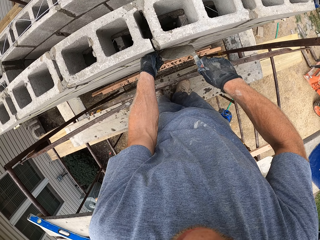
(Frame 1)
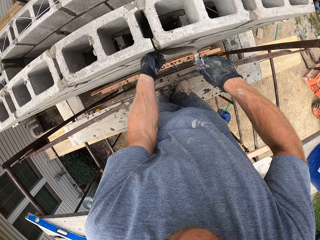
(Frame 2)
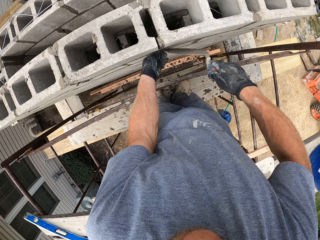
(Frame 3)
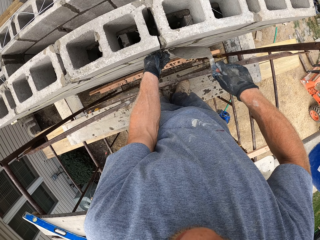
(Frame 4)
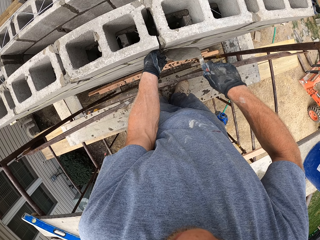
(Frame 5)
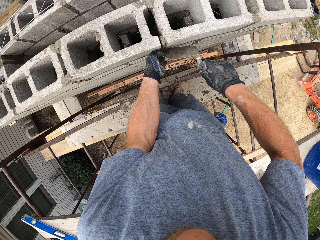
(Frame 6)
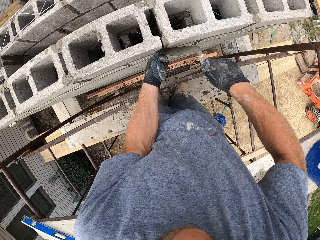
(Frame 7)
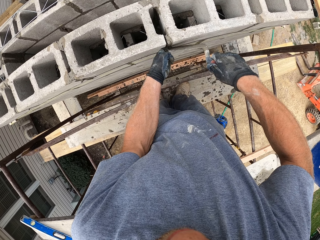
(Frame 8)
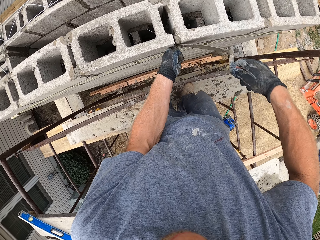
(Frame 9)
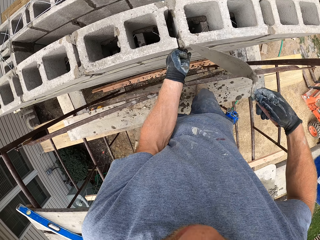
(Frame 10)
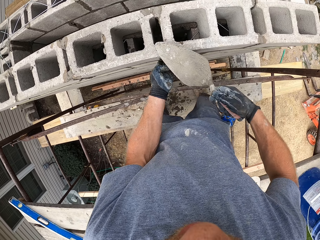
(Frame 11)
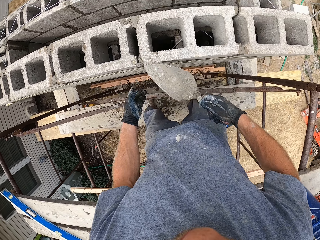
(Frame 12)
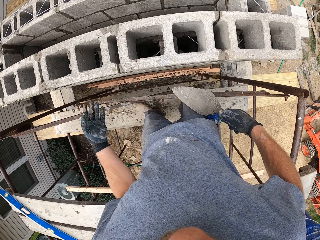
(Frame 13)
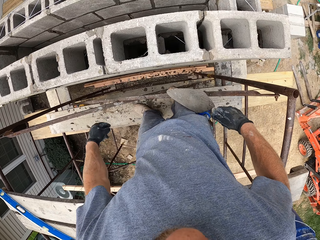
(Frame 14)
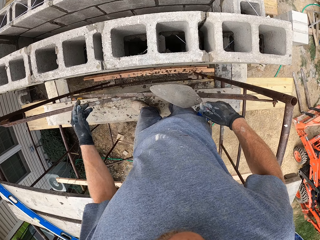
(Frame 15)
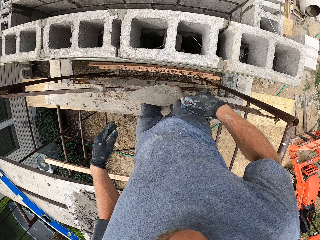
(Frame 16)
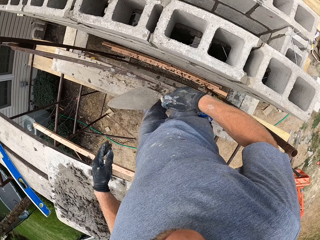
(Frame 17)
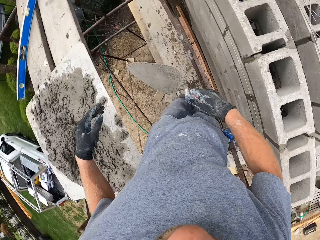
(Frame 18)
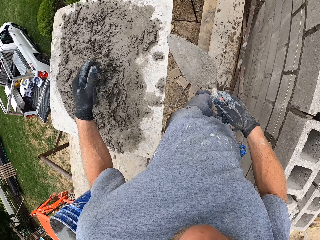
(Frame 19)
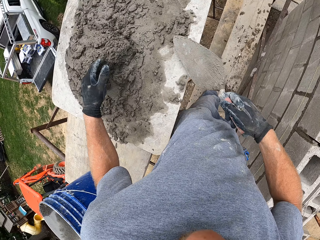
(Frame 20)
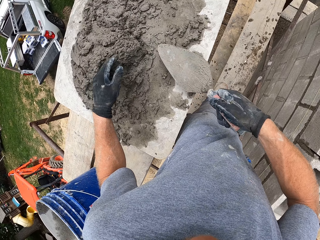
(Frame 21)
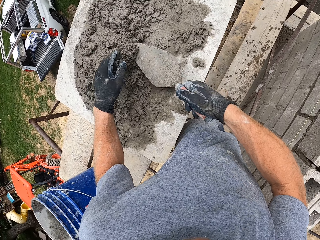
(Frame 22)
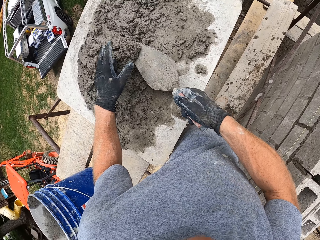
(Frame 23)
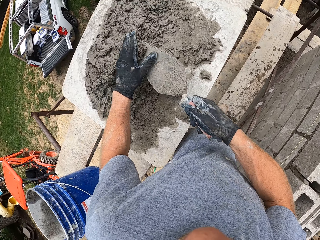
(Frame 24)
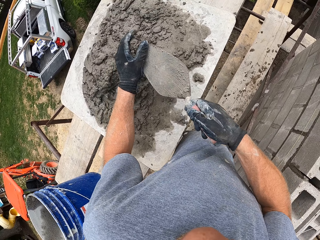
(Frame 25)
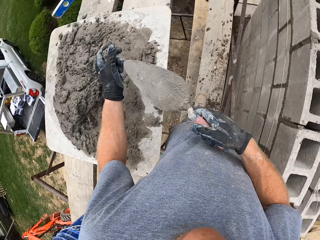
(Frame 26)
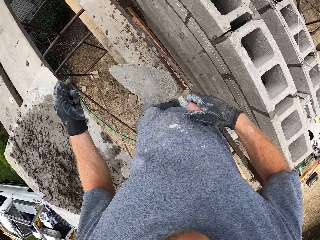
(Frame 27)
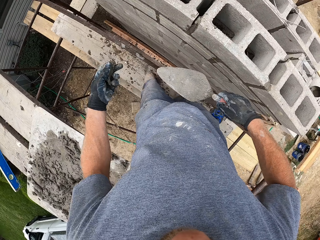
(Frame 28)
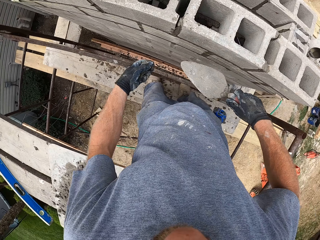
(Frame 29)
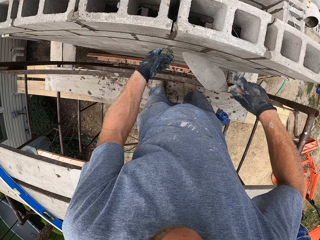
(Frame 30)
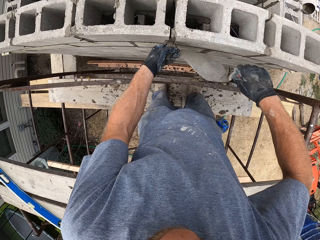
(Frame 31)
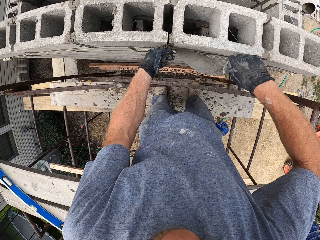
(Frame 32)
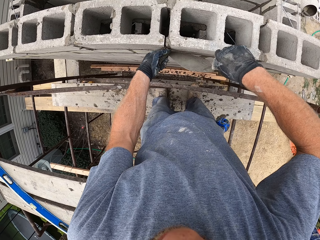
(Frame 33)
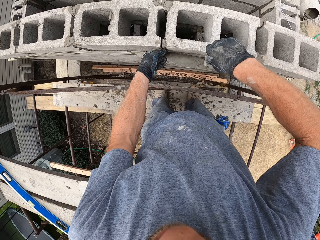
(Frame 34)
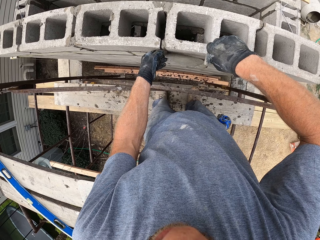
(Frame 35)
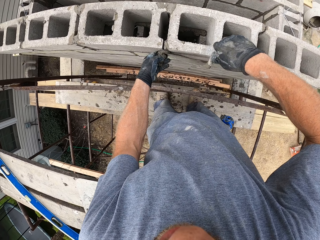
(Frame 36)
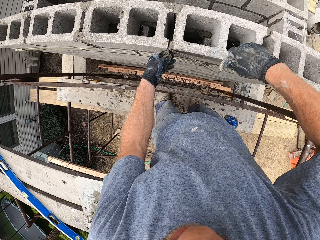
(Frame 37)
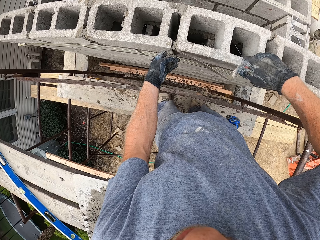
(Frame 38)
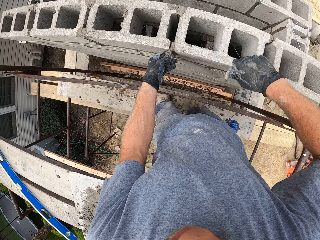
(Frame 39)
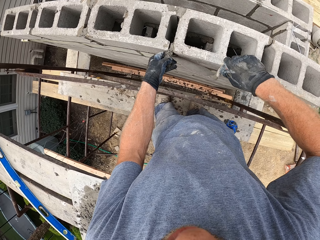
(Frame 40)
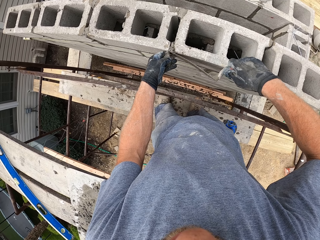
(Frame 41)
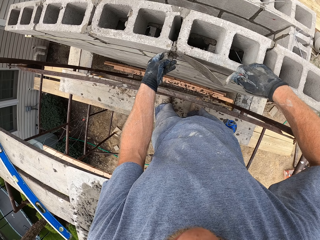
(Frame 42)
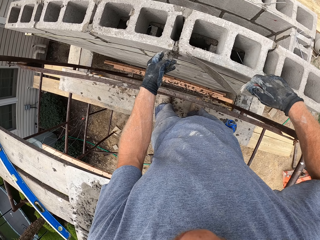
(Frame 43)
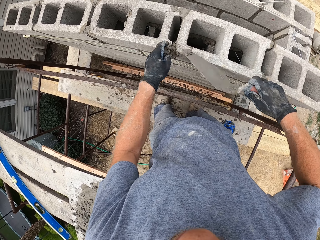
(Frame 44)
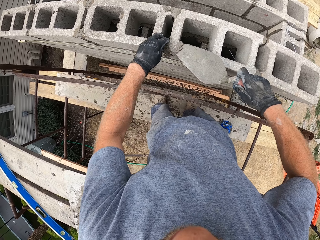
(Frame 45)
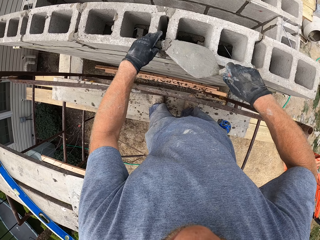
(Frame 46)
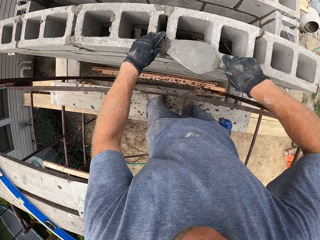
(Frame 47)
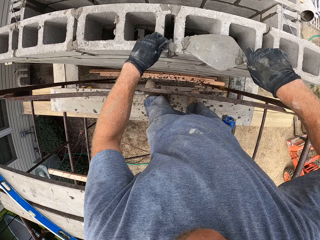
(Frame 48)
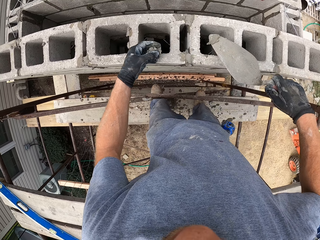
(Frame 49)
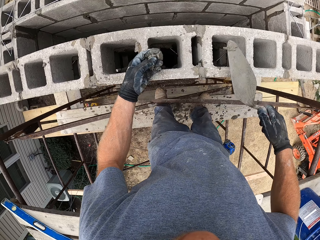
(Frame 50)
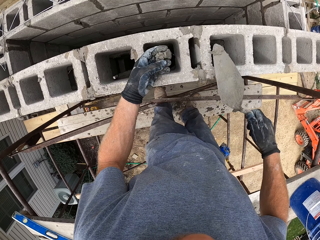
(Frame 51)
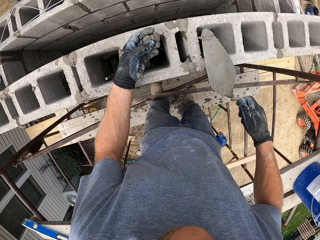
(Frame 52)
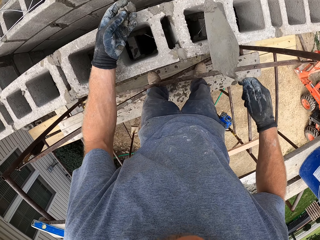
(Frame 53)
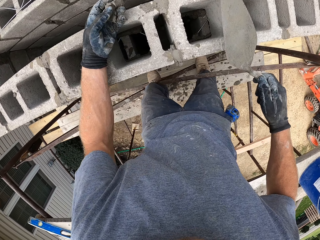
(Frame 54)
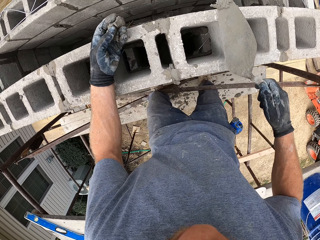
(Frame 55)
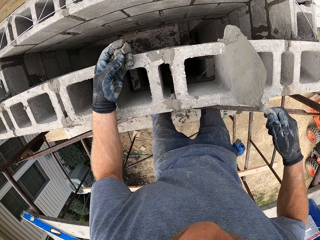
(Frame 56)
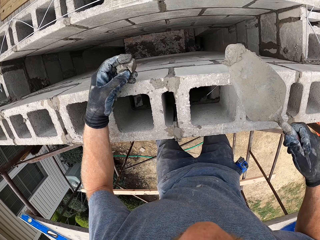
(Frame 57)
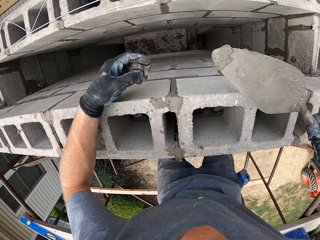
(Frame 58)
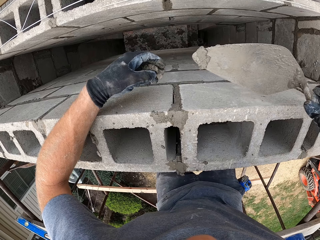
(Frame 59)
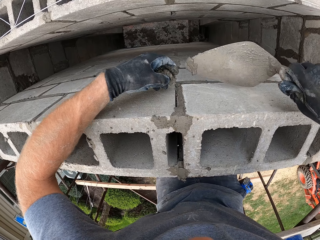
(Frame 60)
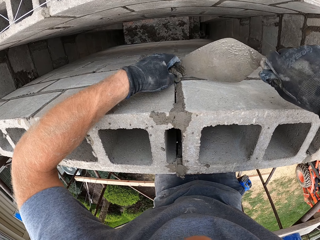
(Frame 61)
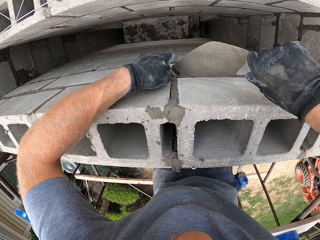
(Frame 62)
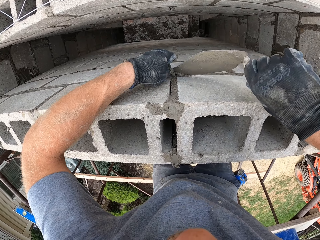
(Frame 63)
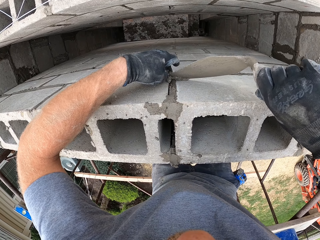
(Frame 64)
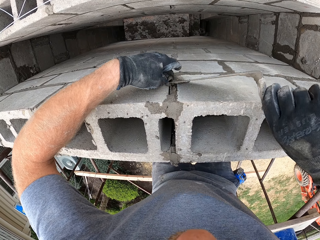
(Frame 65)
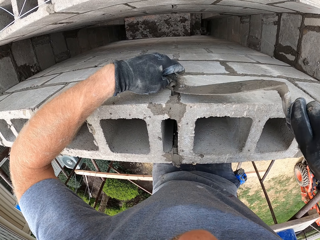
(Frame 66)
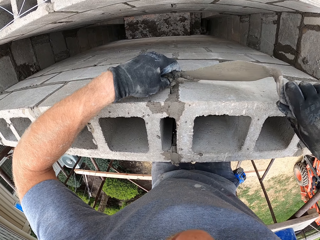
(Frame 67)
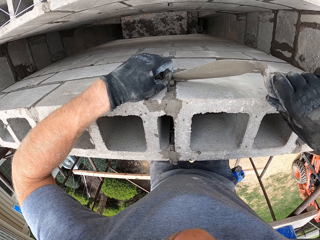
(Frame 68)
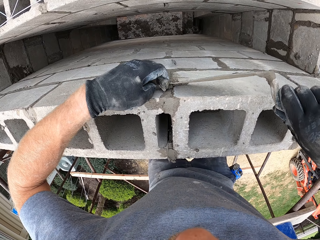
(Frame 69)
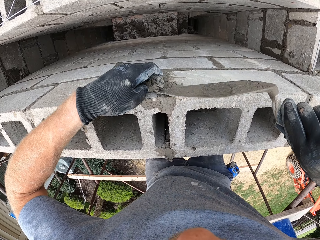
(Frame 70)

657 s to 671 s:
The camera wearer spreads concrete. He moves, removes his hand from the wall, rubs the trowel on the wall, sways the hand and moves the trowel away. He turns. He scoops some mortar in the hand trowel. He turns. He moves his hands towards the wall. He applies the mortar on the bricks with his hand and the hand trowel. He spreads the concrete. He puts the concrete on the block. He spreads the concrete. He lifts the concrete. He moves. He moves both hands towards the wall. He puts the concrete on the wall. He spreads the concrete.

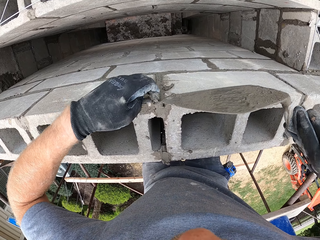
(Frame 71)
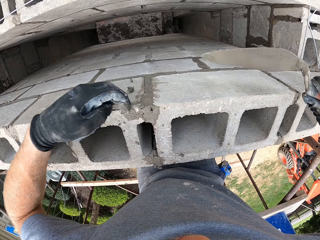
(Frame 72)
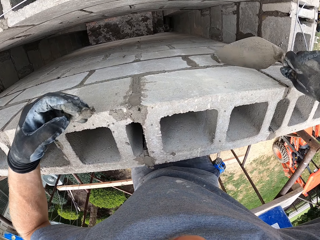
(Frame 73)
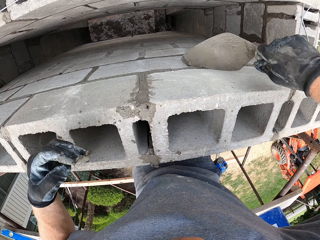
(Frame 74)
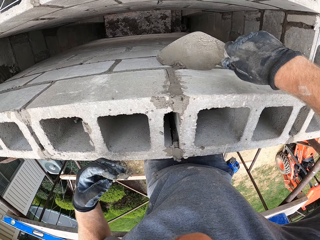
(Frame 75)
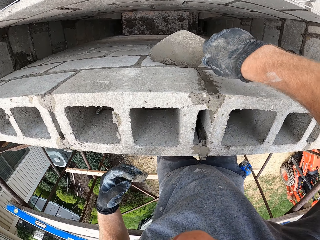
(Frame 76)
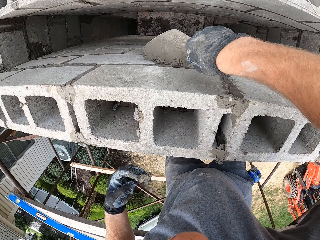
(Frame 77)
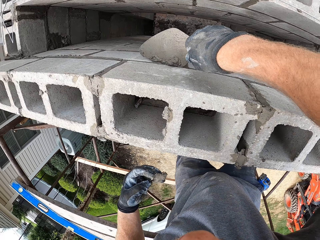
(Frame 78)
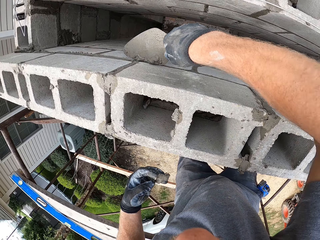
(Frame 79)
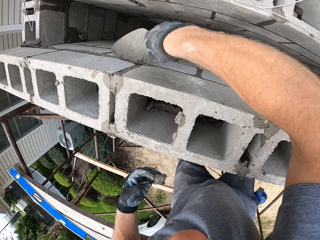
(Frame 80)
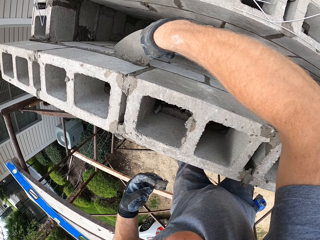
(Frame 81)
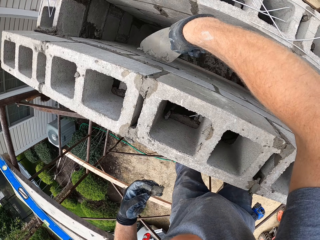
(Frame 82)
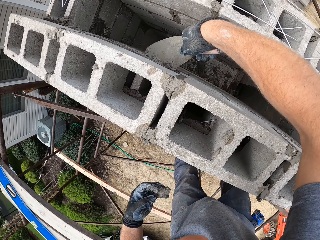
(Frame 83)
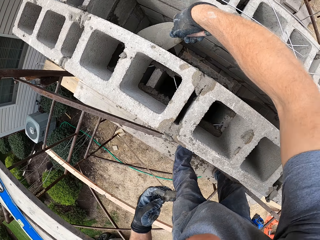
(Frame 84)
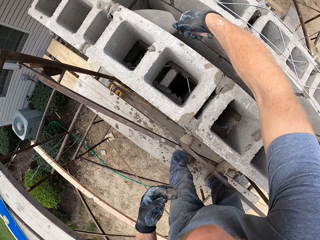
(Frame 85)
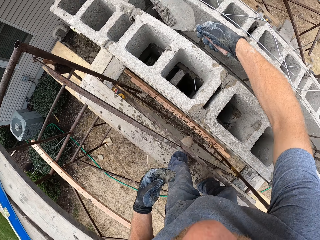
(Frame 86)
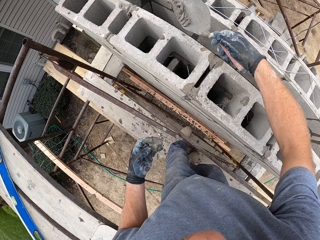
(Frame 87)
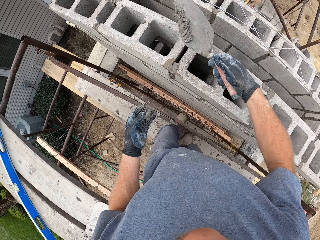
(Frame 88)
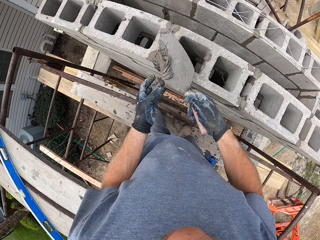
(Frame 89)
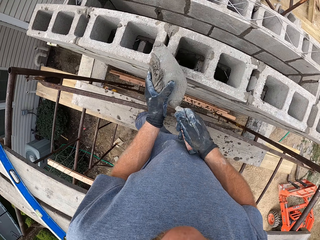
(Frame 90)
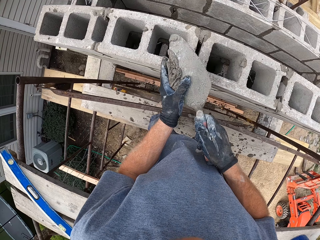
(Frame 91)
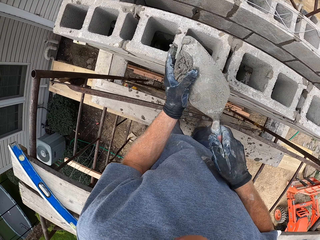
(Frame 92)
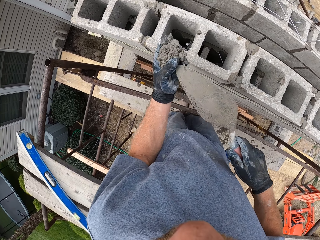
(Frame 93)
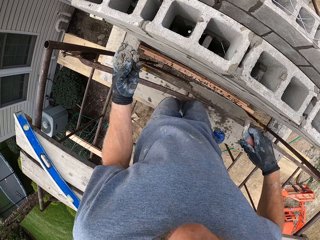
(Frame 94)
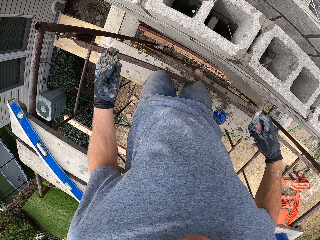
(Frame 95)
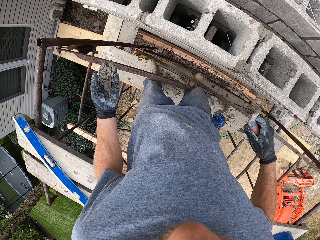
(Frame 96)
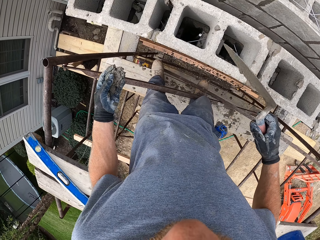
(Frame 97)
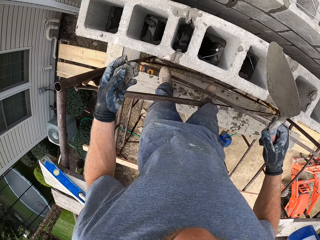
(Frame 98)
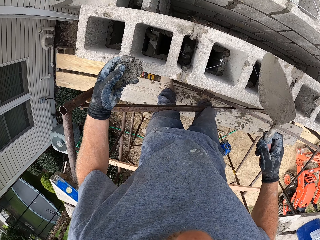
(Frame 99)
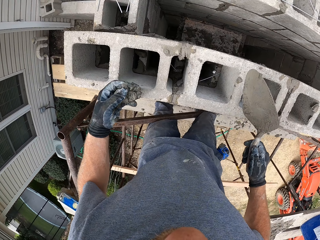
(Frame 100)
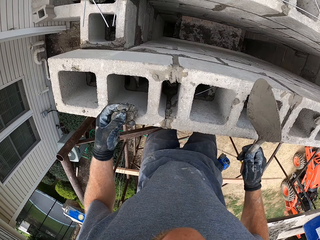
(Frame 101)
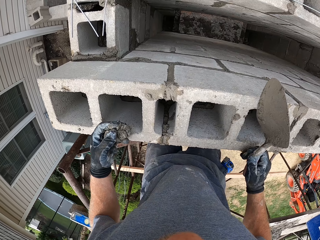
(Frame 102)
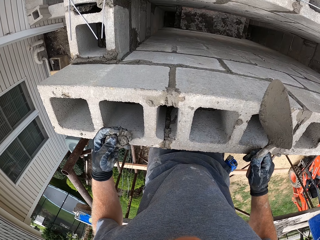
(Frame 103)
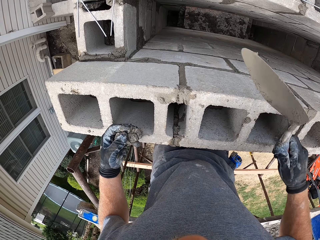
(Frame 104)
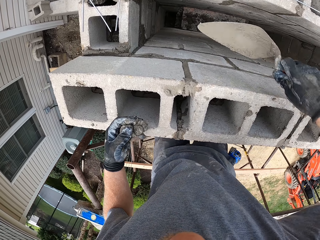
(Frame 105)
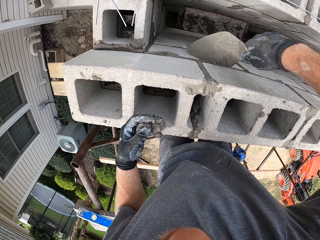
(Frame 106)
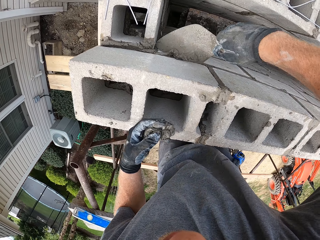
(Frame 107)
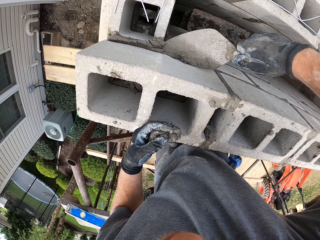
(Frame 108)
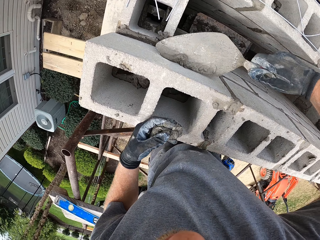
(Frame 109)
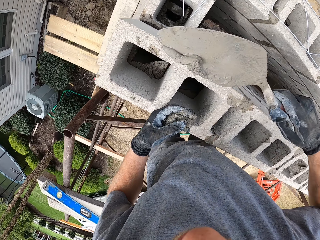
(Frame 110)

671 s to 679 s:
The camera wearer scrapes some mortar off the bricks with the hand trowel. He removes his hand from the wall. He collects concrete from the wall. He moves. He removes the mortar from the hand trowel with his hand. He moves. He scrapes some mortar off the bricks with the hand trowel. He collects the concrete from the wall.
